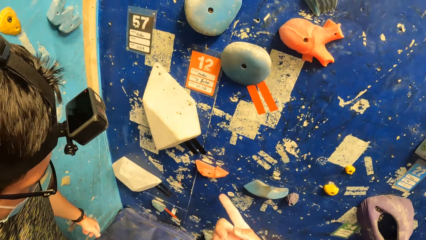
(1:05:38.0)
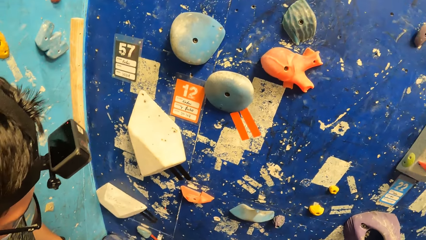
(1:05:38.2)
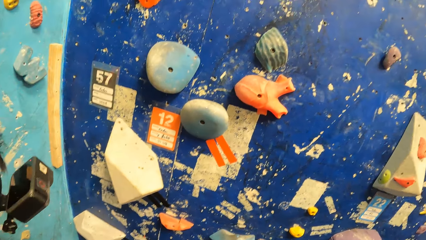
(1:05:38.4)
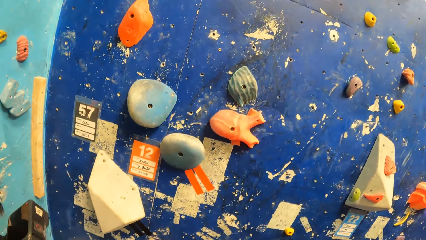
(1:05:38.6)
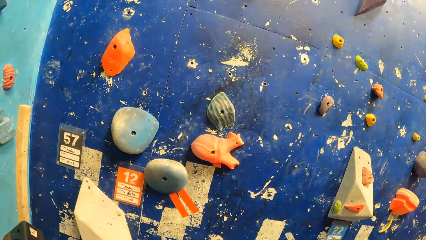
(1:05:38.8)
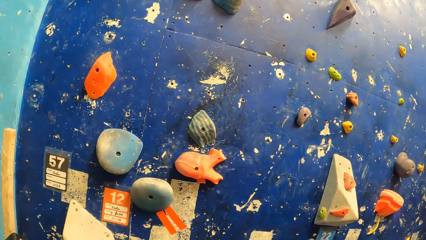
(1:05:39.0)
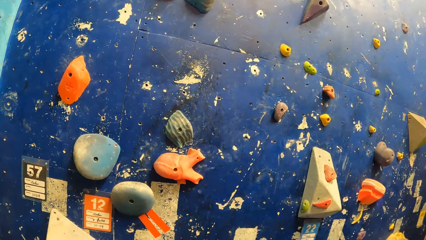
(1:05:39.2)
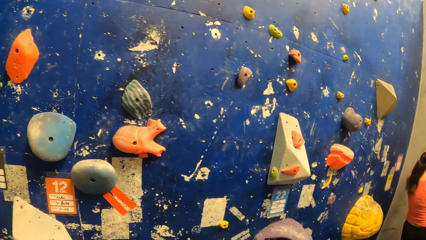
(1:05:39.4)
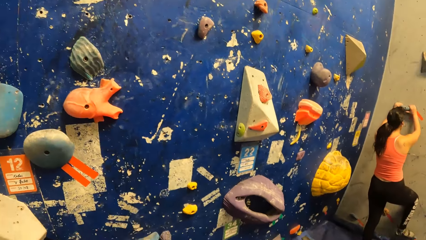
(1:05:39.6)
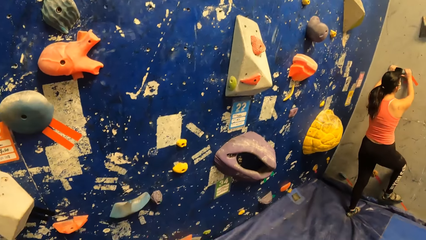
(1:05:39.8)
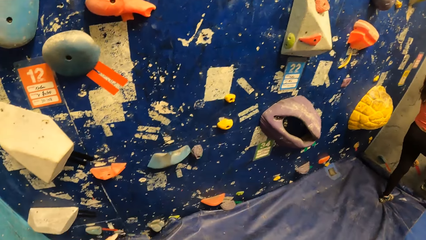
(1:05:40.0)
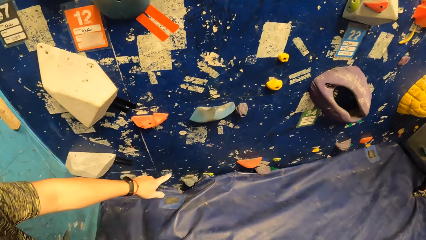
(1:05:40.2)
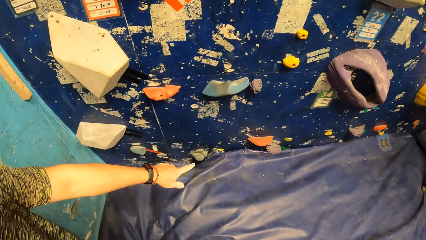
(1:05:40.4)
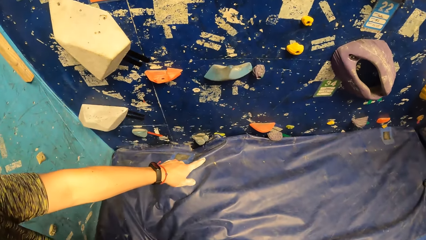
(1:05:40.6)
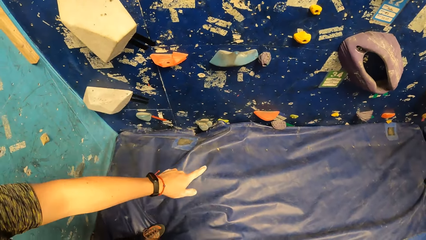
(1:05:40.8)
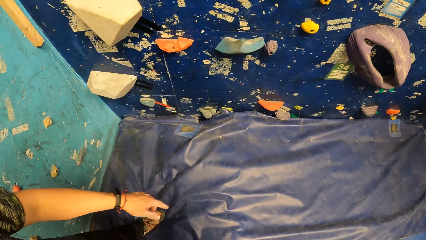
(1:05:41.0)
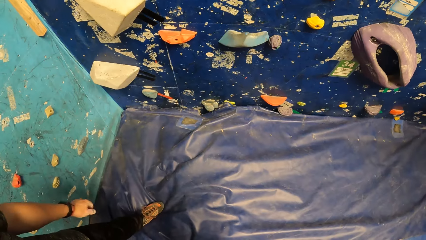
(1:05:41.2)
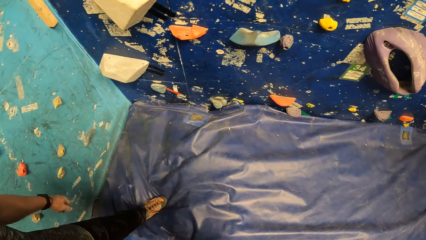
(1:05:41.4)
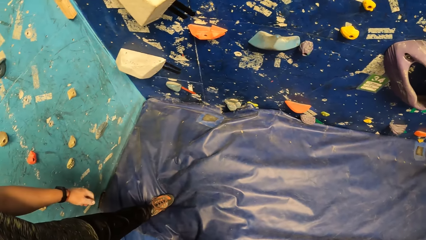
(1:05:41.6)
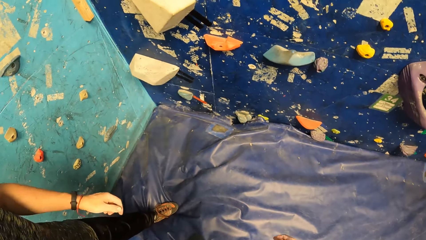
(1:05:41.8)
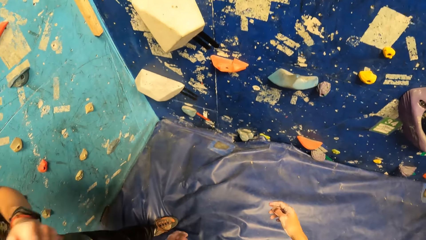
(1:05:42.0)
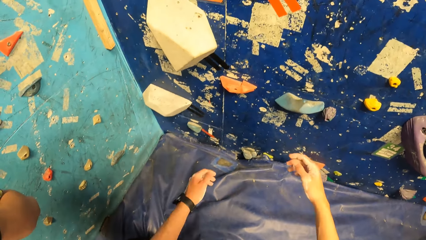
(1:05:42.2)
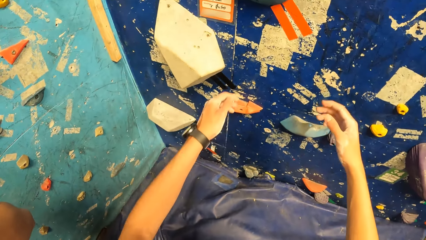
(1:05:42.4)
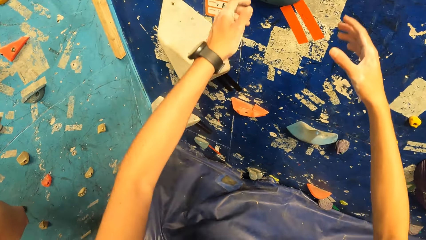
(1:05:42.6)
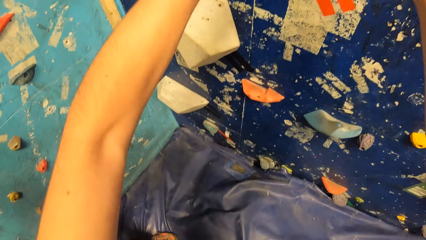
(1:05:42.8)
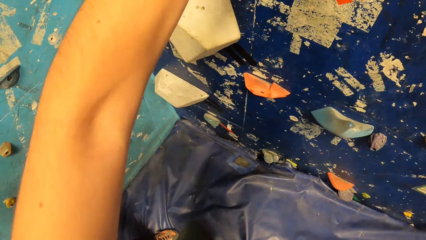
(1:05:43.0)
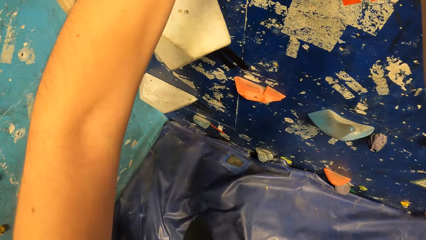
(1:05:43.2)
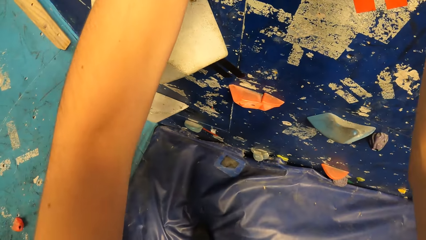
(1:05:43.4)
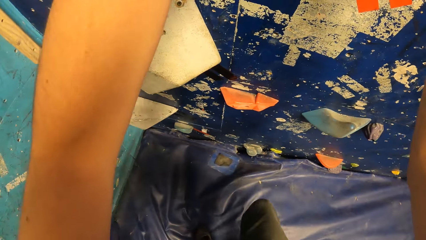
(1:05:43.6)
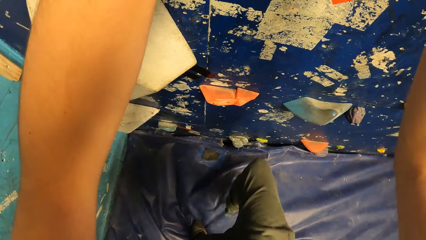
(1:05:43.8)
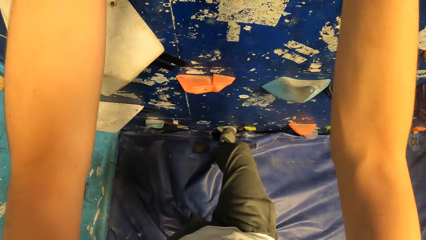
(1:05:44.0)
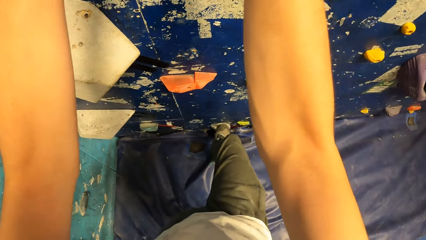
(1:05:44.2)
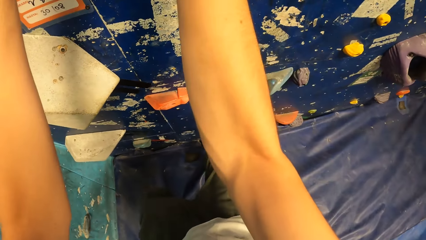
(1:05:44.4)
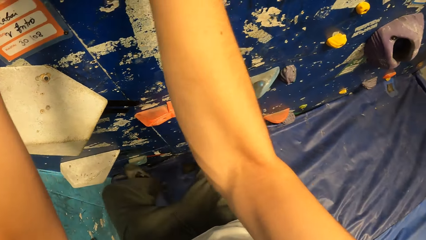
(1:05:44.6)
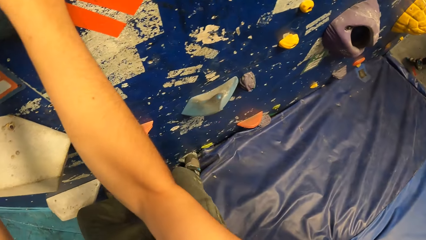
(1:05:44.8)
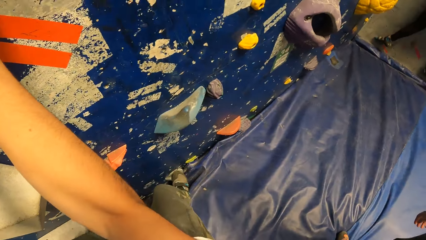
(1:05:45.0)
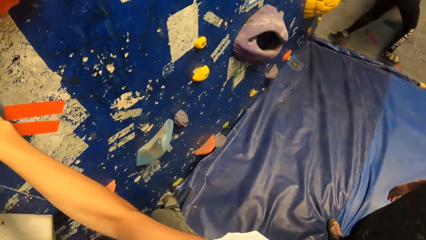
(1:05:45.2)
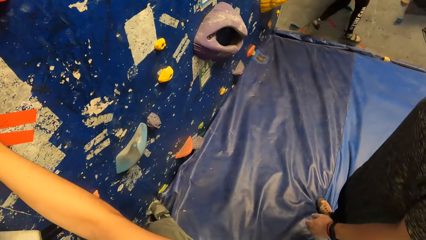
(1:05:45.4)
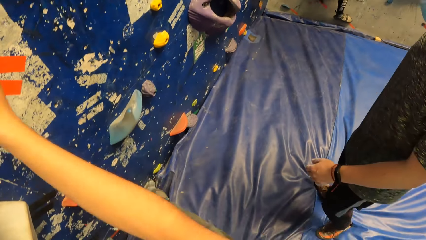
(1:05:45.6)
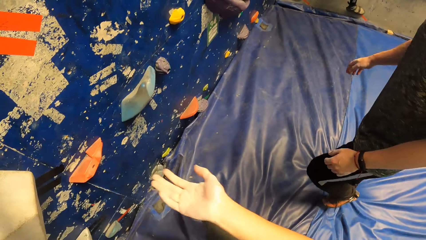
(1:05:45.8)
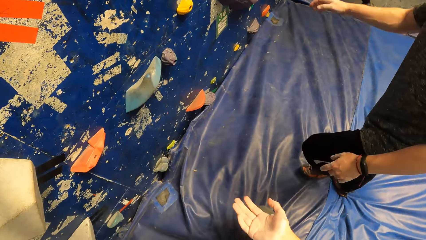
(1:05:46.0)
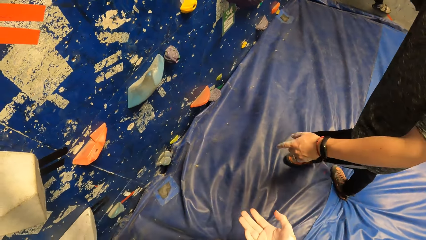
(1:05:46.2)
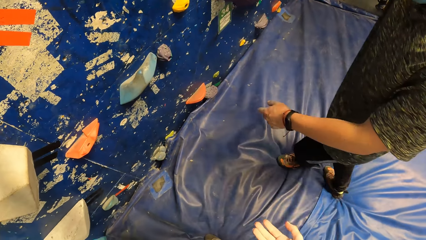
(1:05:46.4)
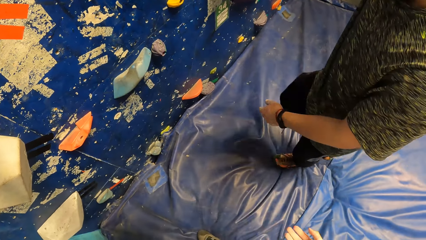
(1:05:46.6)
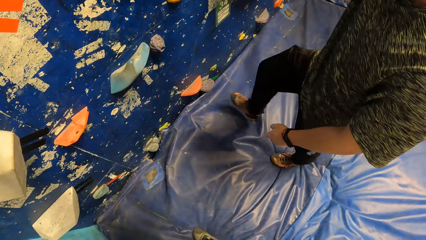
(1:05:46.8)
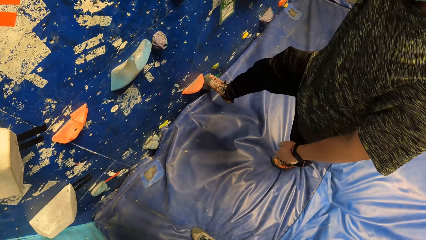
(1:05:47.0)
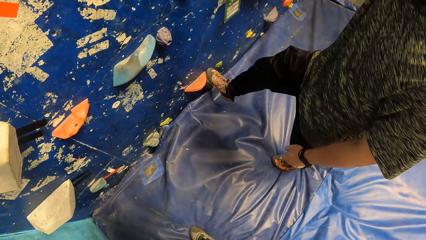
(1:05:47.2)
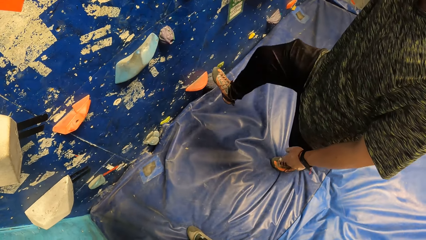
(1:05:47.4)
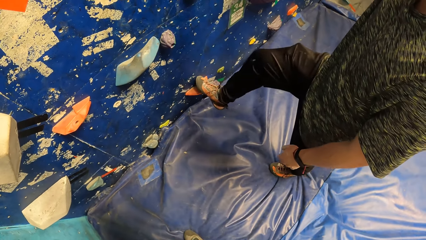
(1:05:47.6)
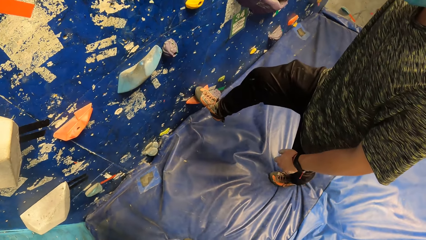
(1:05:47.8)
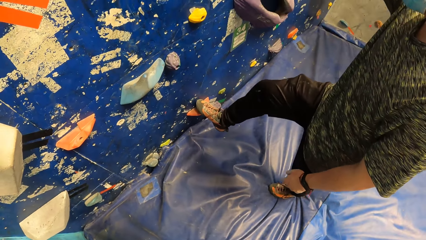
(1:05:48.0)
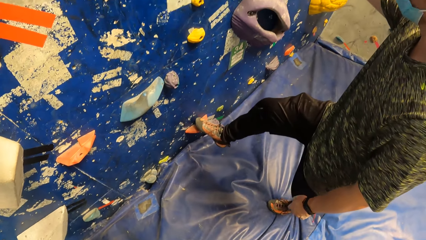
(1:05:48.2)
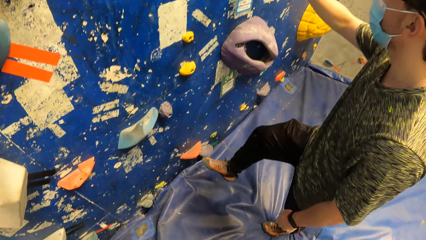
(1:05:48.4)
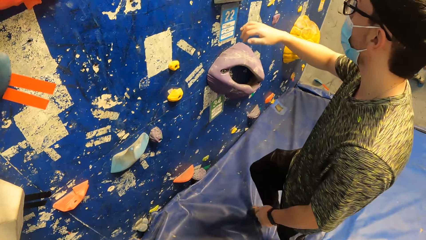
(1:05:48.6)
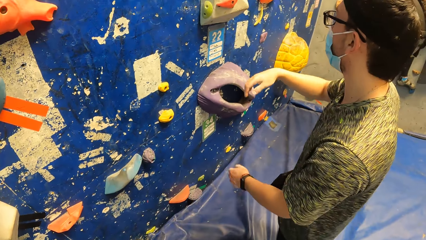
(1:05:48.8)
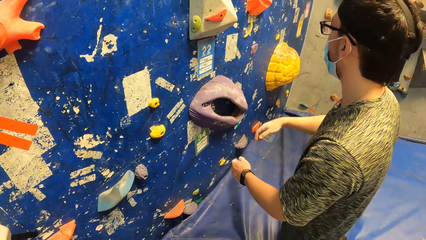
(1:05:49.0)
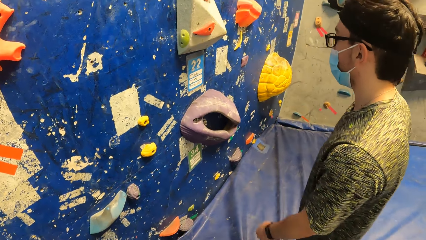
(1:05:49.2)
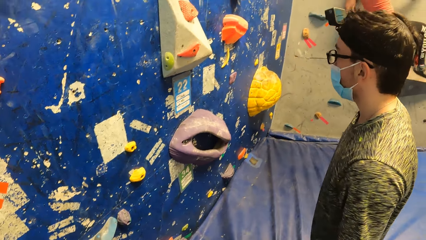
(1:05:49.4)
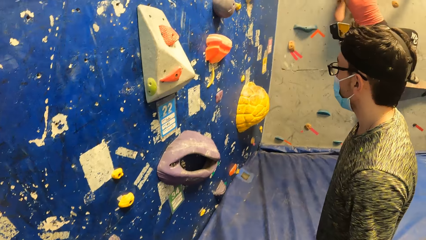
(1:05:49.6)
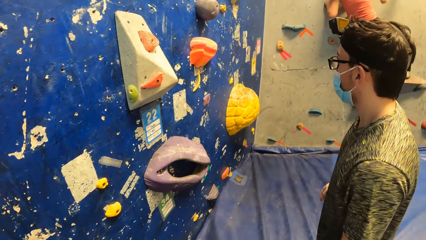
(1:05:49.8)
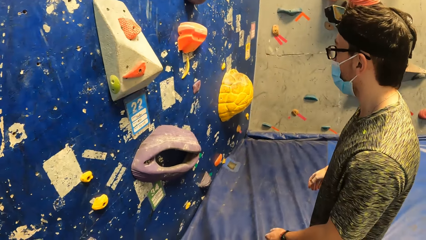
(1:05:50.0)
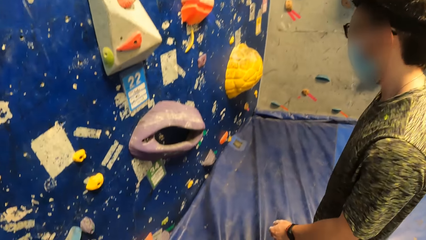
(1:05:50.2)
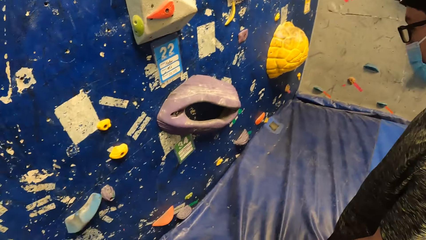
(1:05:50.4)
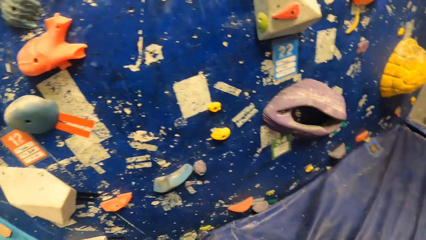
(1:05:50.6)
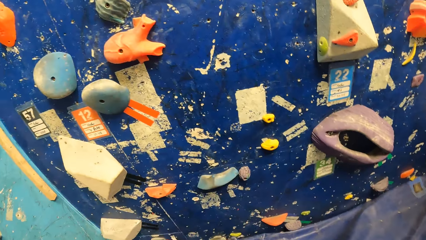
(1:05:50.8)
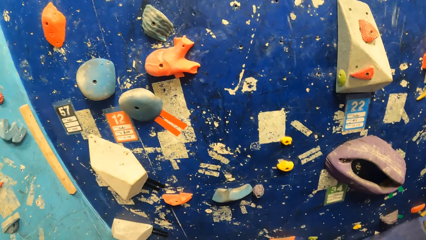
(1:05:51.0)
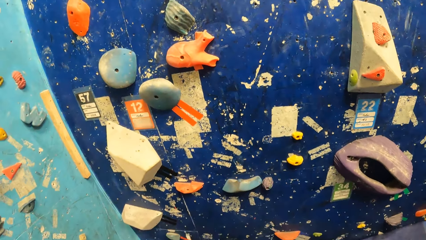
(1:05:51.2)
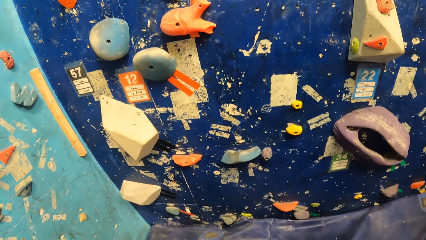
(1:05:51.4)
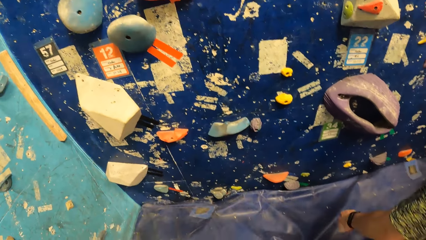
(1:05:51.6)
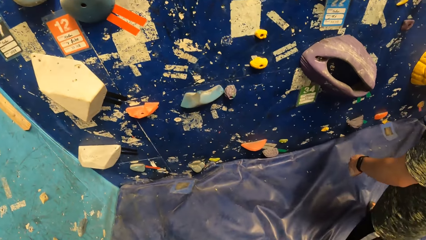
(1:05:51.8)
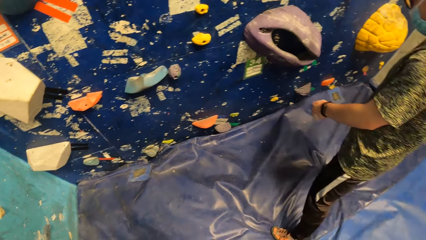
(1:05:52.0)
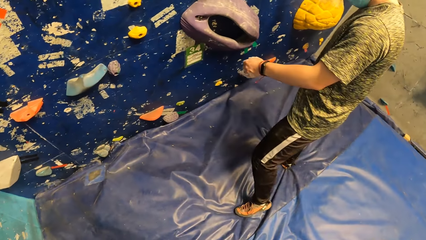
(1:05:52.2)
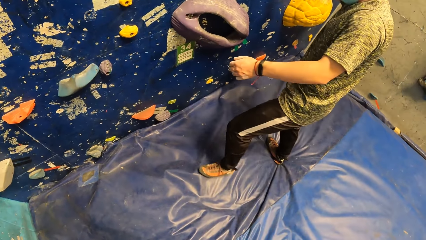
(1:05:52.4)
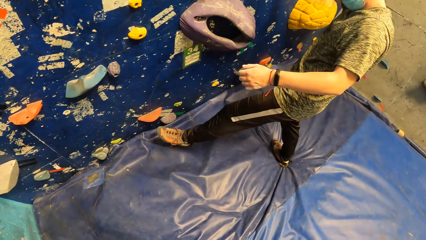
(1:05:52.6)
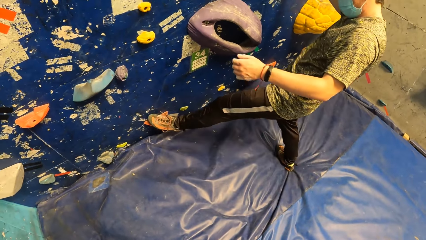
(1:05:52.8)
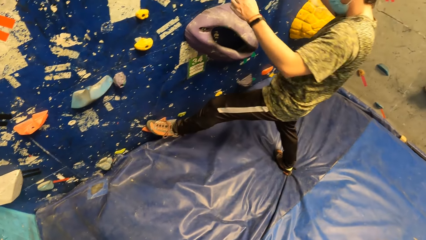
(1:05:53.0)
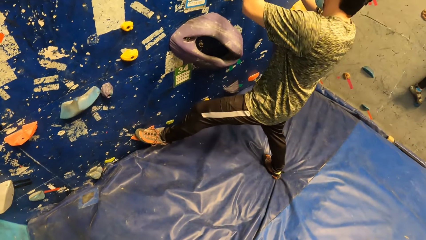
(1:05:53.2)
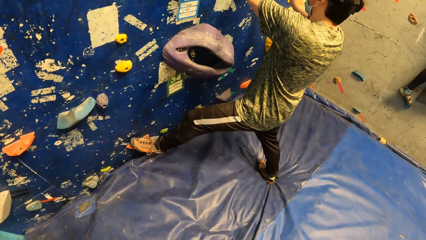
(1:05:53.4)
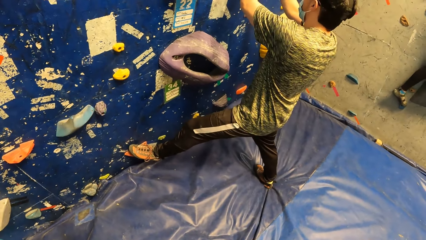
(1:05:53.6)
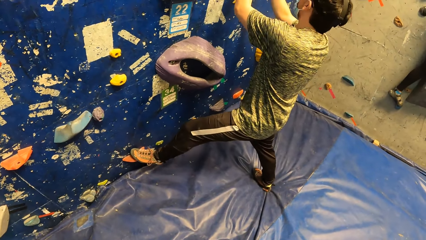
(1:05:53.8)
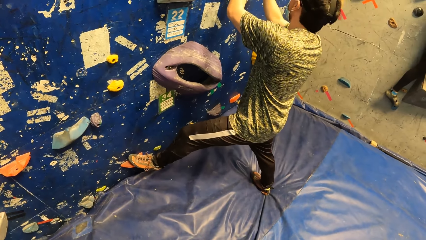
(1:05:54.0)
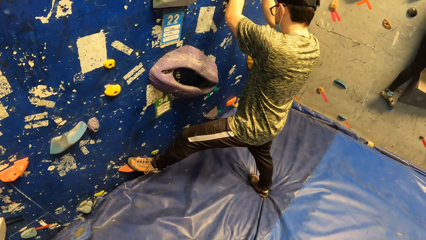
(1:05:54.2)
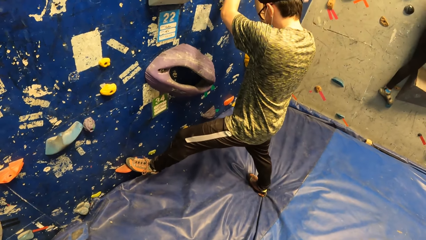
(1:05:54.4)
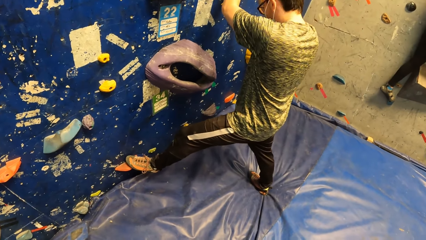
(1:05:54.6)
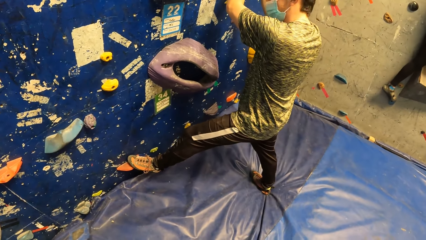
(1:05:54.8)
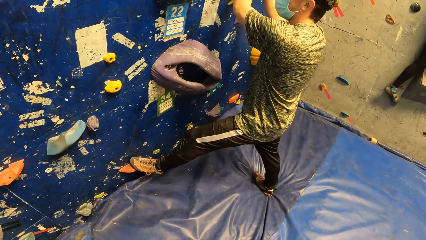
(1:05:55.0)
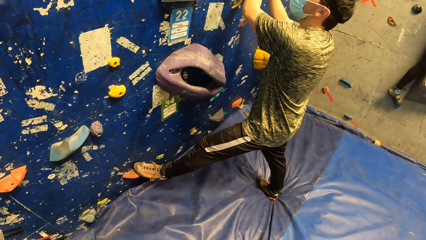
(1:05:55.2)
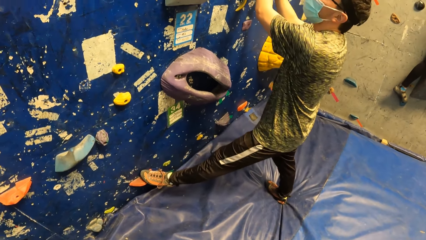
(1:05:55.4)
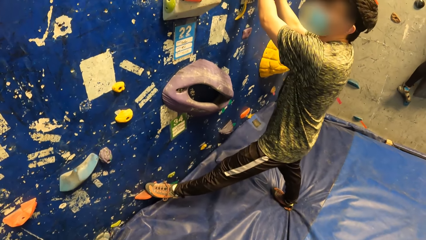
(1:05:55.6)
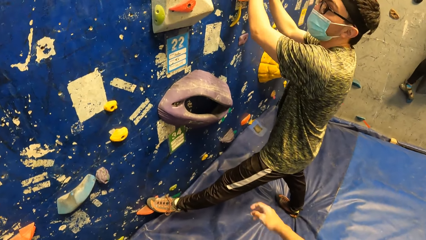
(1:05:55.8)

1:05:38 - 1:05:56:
The camera wearer points towards a wall. They look around the wall. The man points towards the wall. The camera wearer climbs the bouldering wall. The woman climbs the bouldering wall. The camera wearer descends from the wall. The man places his right leg on a crimp. The man adjusts his leg. The camera wearer looks around the wall. The man places his left leg on the crimp.
